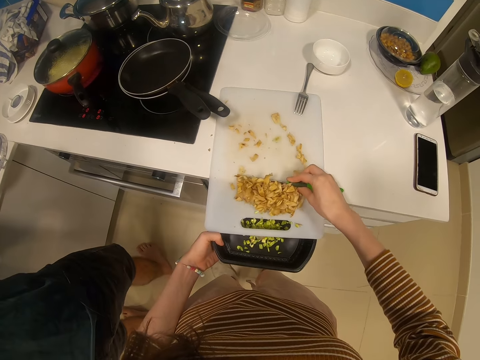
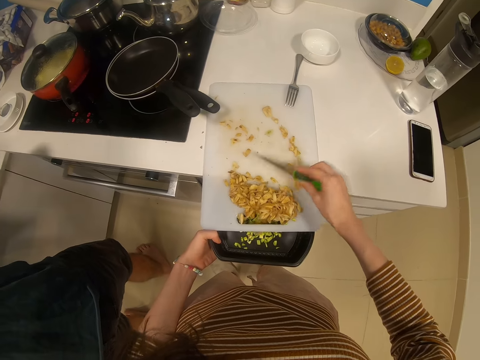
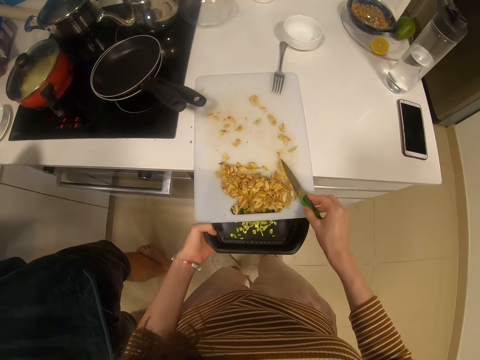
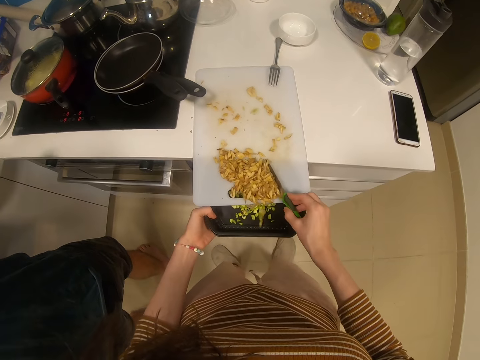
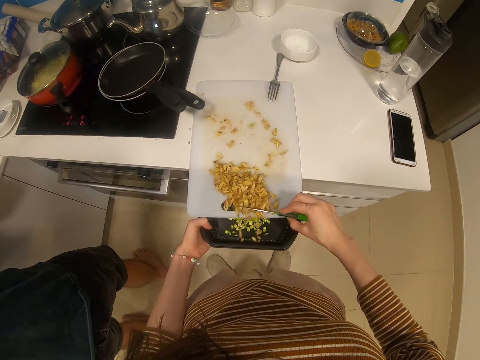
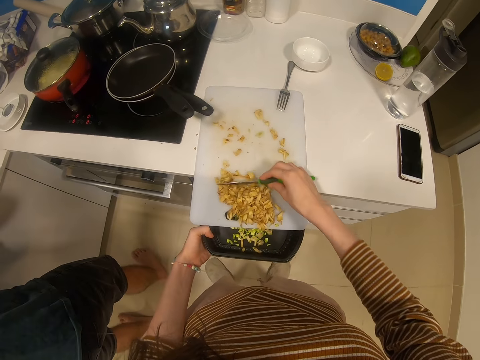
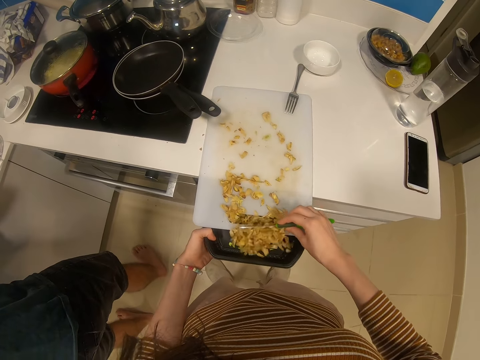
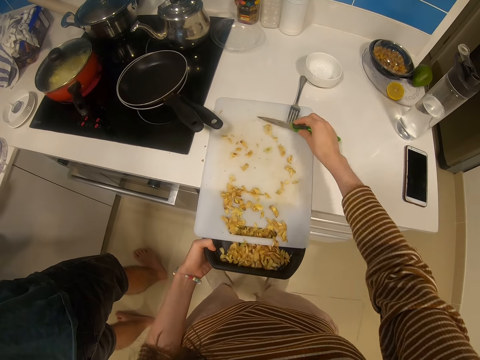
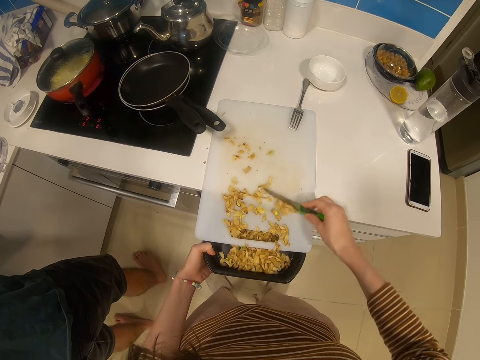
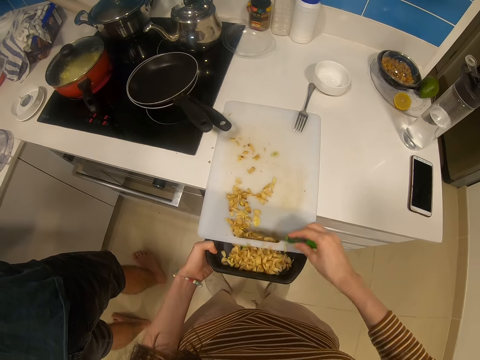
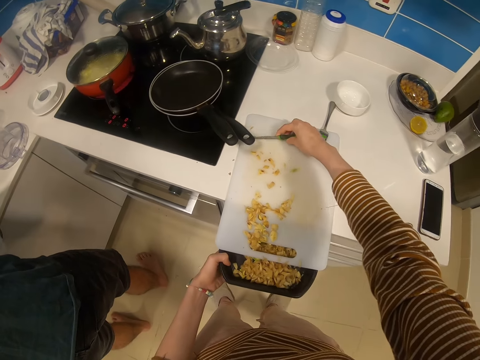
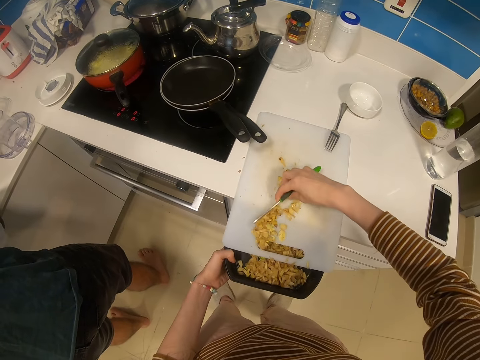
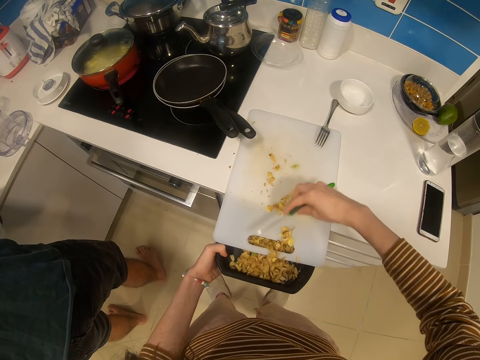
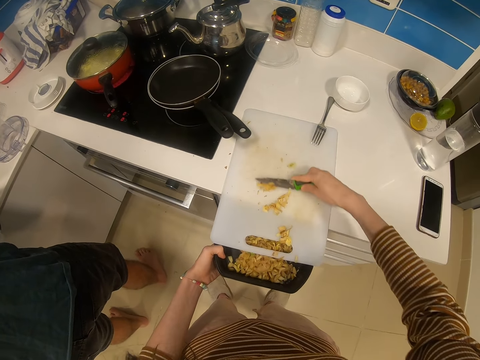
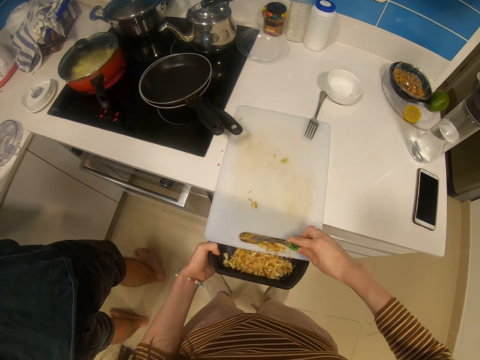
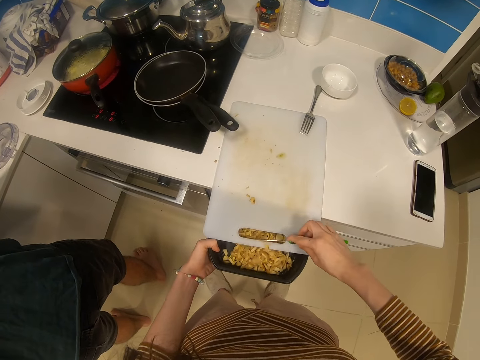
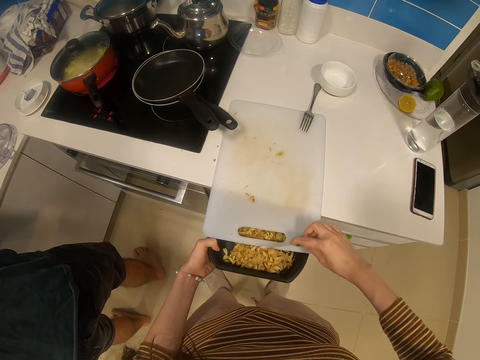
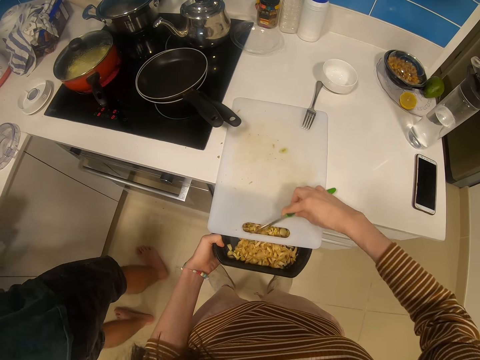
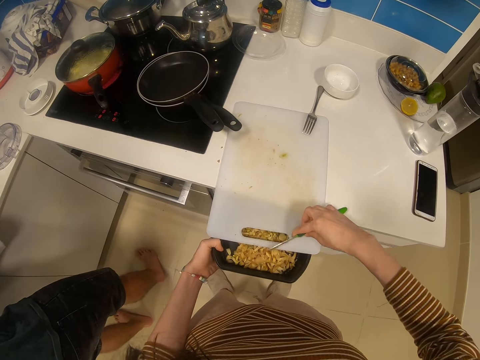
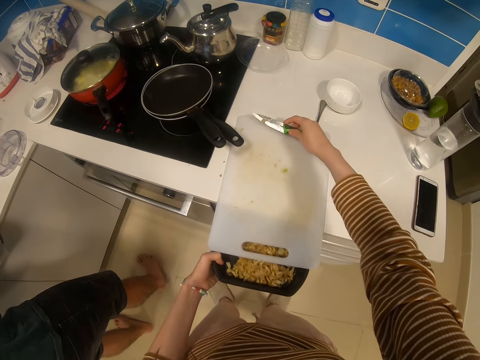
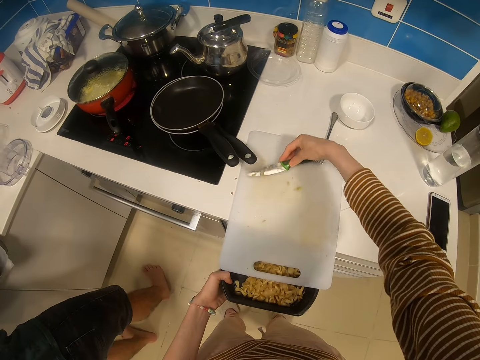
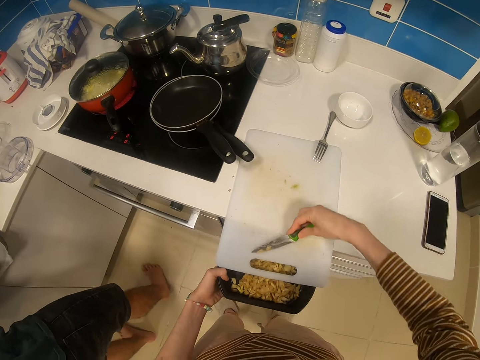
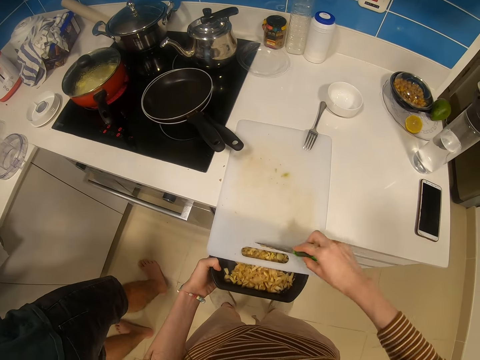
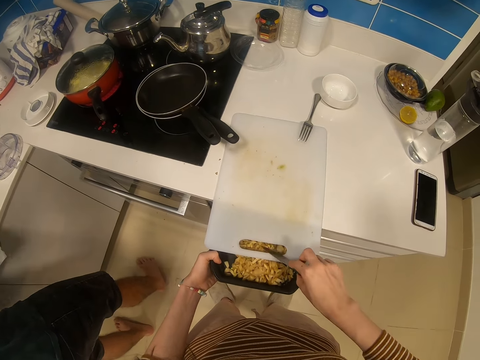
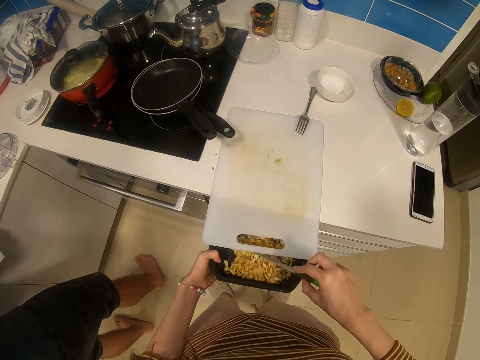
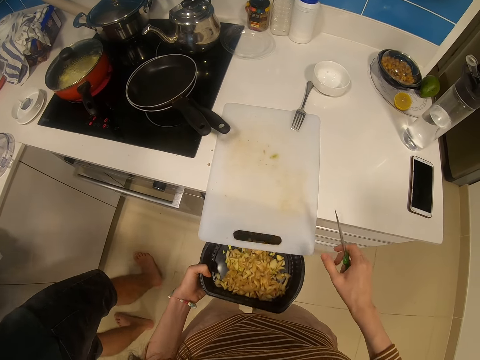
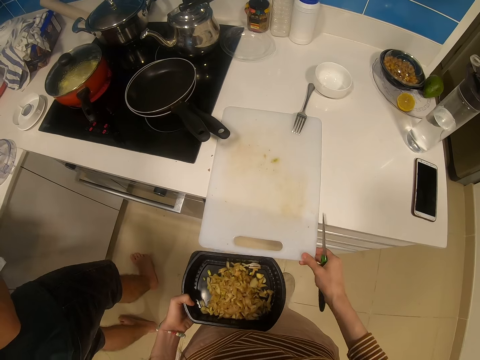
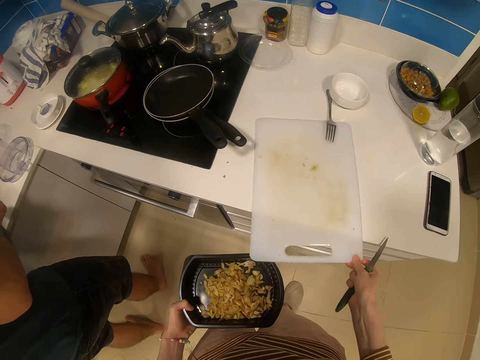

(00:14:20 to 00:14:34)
The camera wearer pushes potato in a tin with a knife. They push the potato in the tin with the knife repeatedly. They remove the black plate under the chopping board.

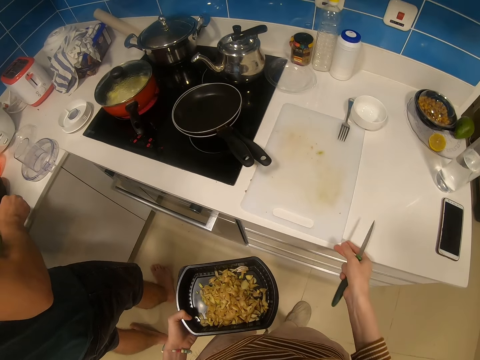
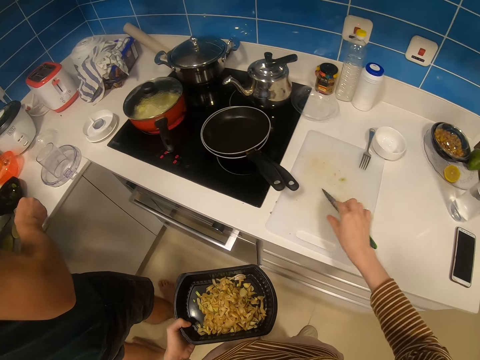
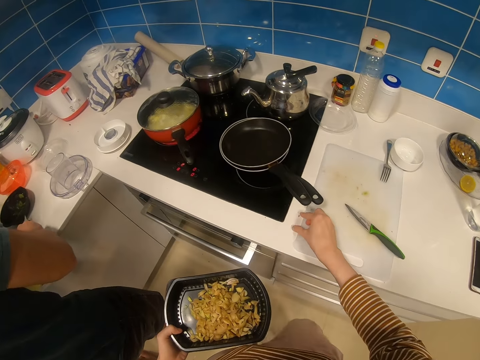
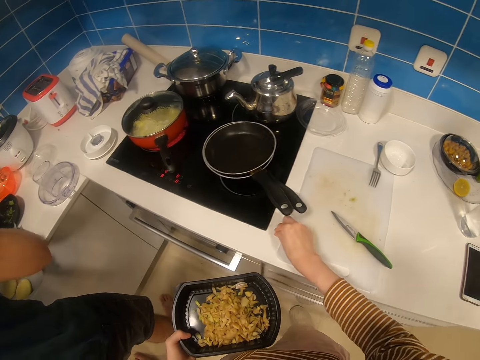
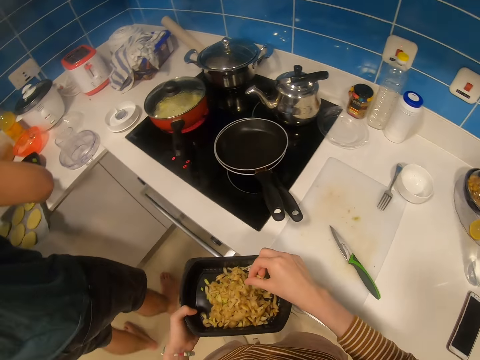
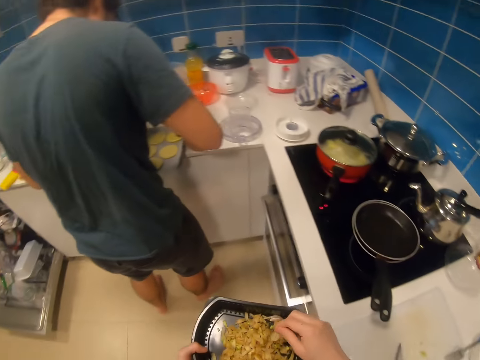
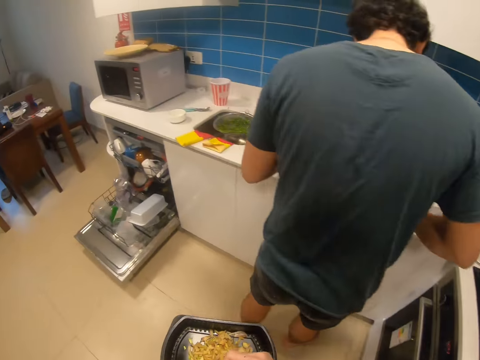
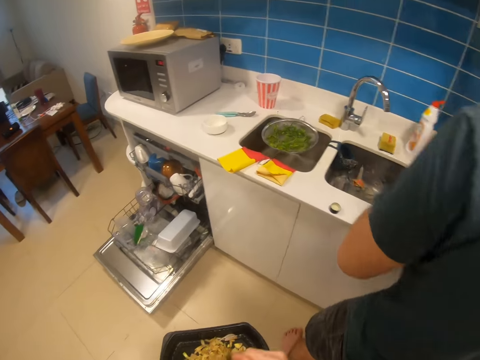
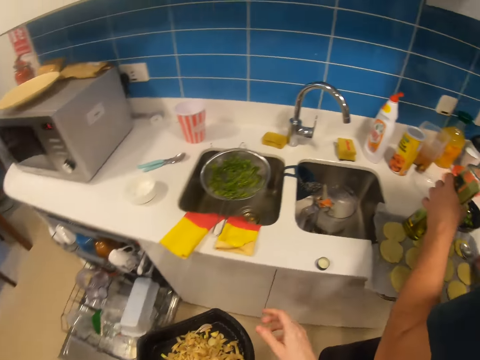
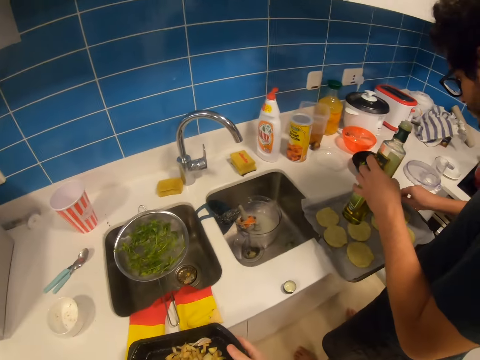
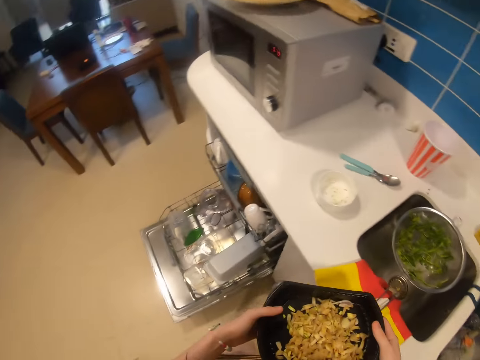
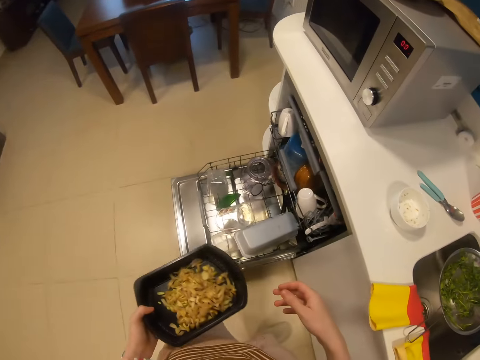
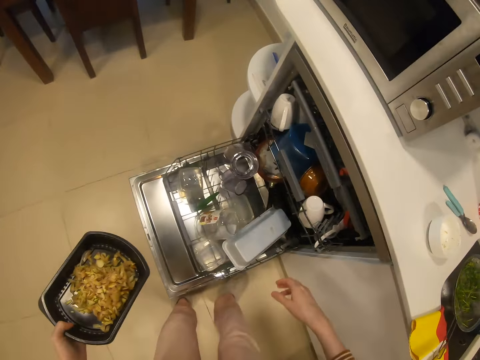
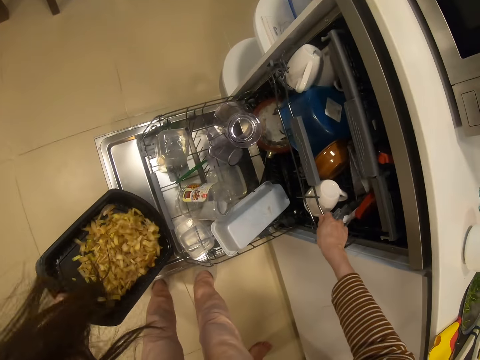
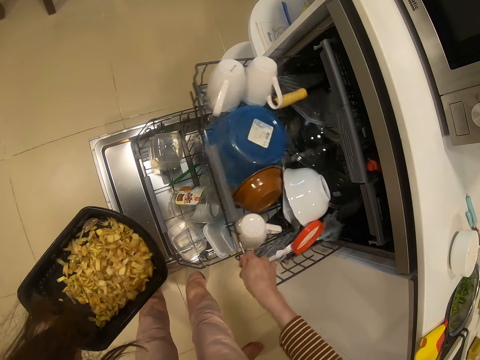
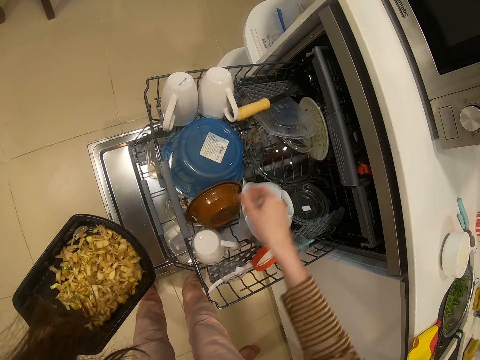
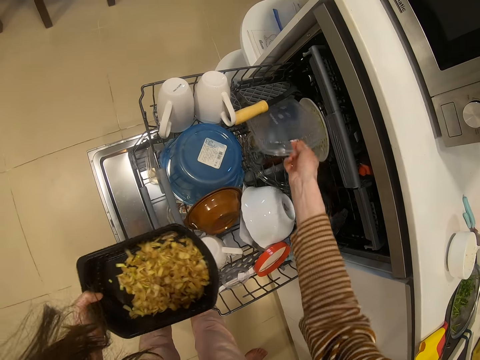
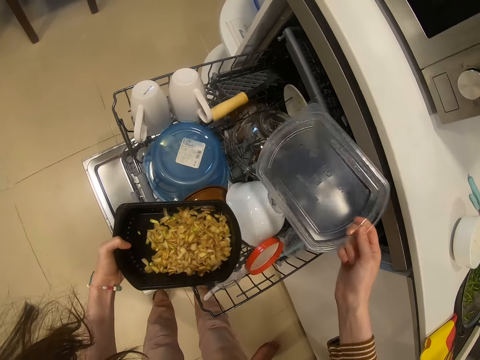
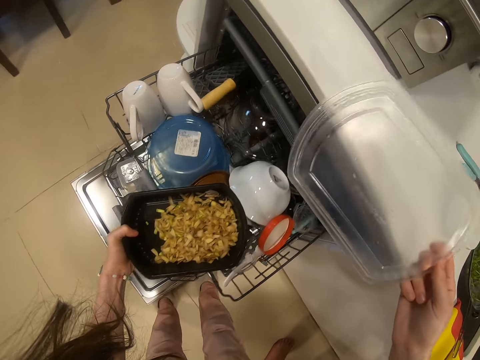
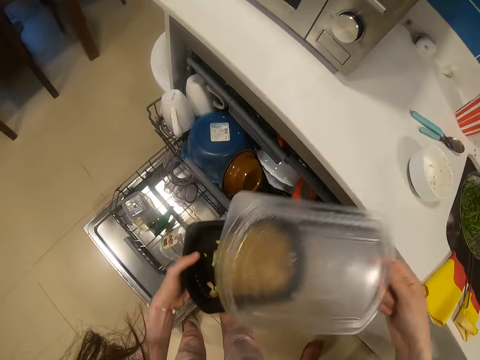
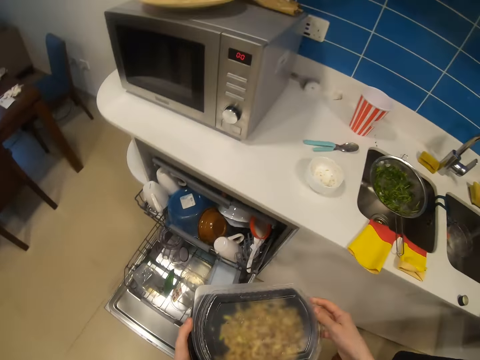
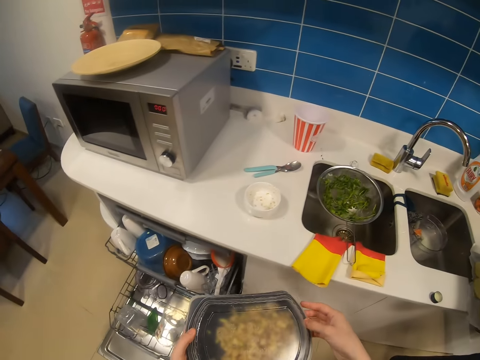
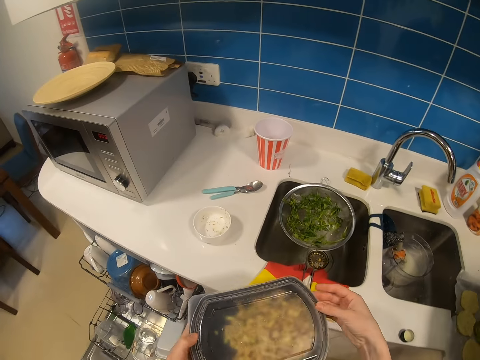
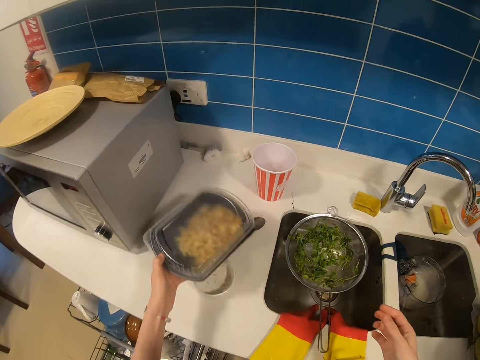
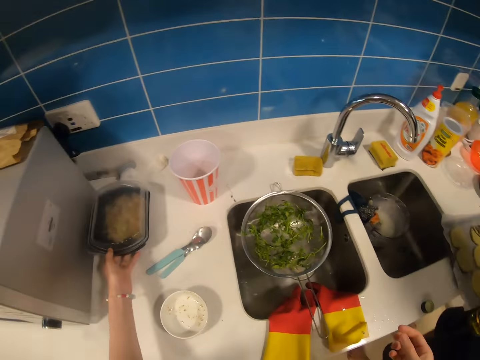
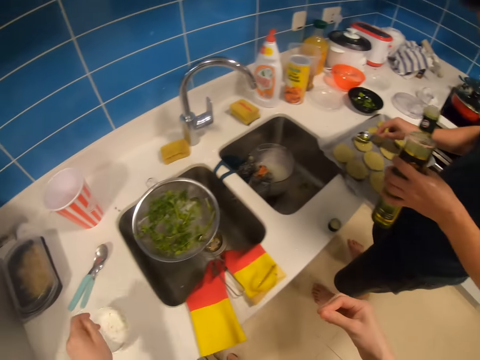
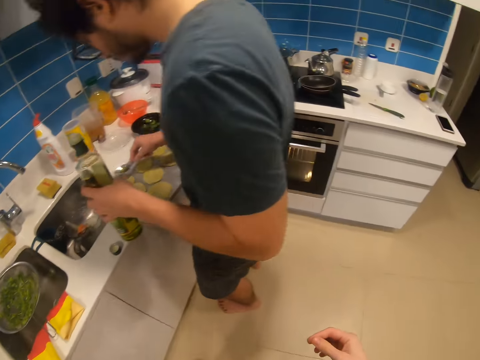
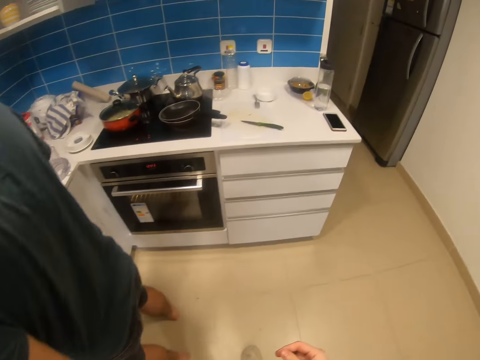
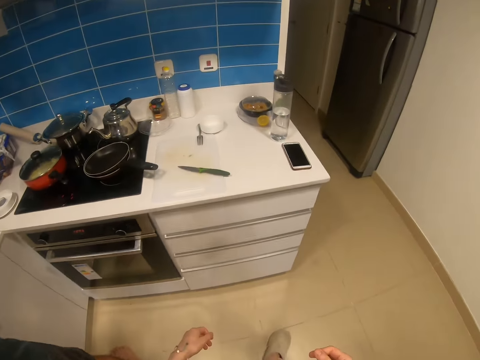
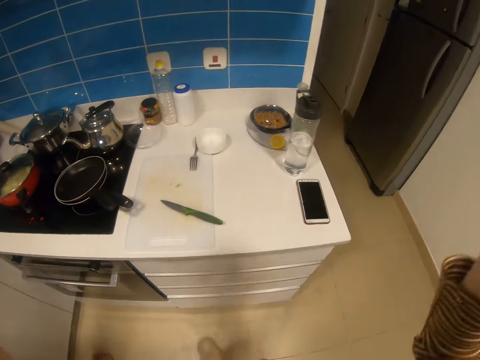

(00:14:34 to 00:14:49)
The camera wearer pushes the chopping board. They place the knife on the chopping board. They pick a potato and put the potato in a tin. A man applies oil on dough with a spoon. The camera wearer carries the dish towards the sink. They open the drawer with the right hand. They pull the dishwasher. They pick a lid with the right hand. They push the dishwasher. They close the door with the left hand. They close the tin with the lid. They place the container on the sink. They put the tin on the kitchen counter.
